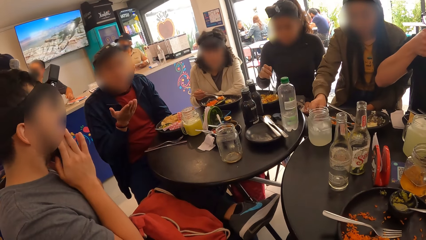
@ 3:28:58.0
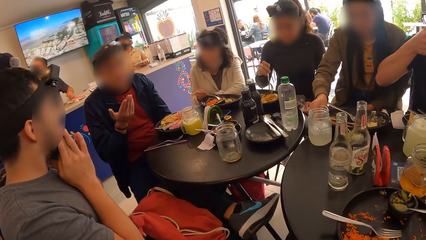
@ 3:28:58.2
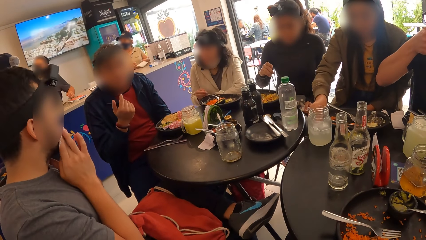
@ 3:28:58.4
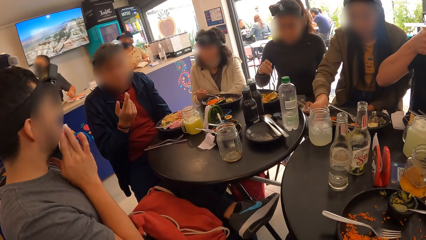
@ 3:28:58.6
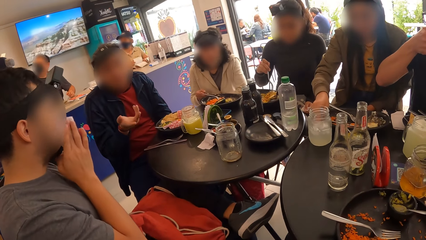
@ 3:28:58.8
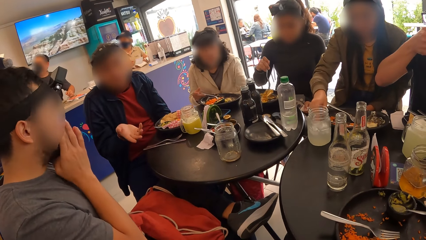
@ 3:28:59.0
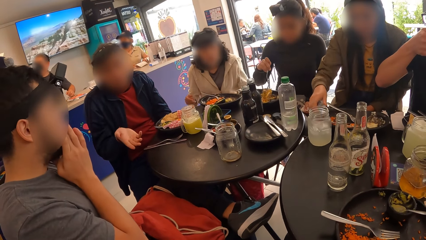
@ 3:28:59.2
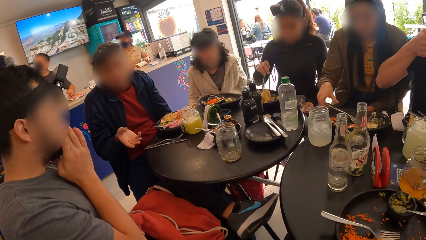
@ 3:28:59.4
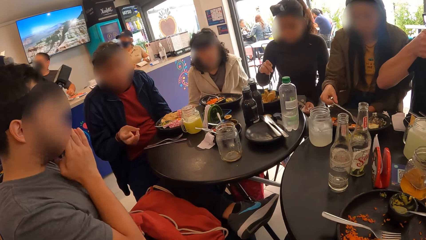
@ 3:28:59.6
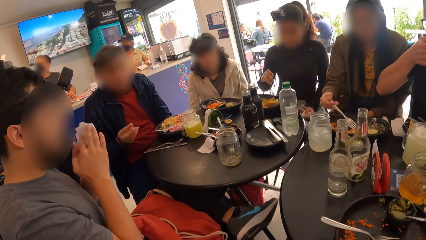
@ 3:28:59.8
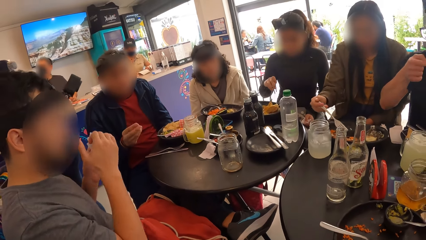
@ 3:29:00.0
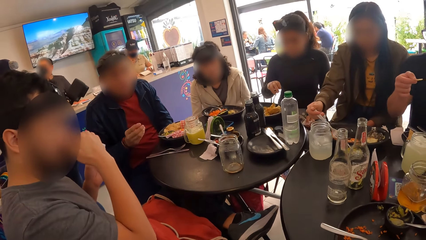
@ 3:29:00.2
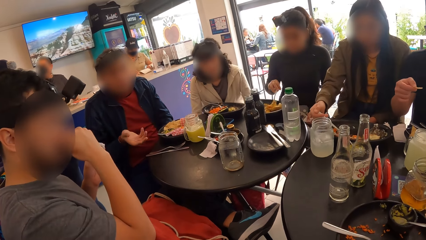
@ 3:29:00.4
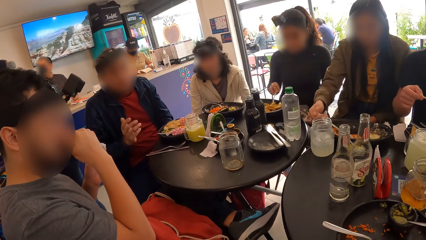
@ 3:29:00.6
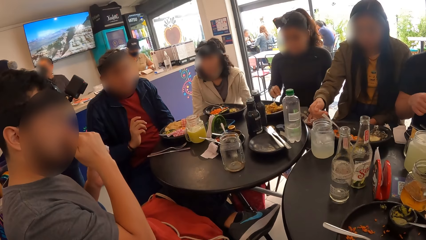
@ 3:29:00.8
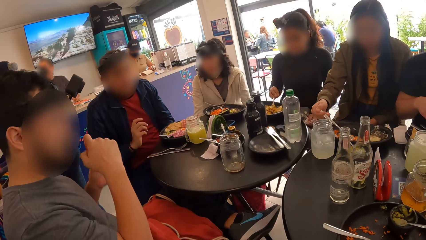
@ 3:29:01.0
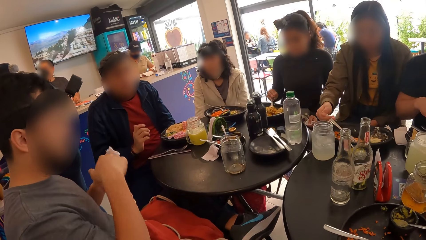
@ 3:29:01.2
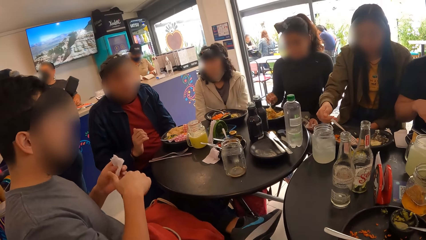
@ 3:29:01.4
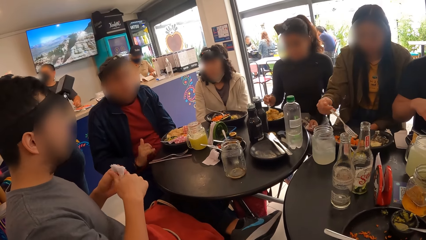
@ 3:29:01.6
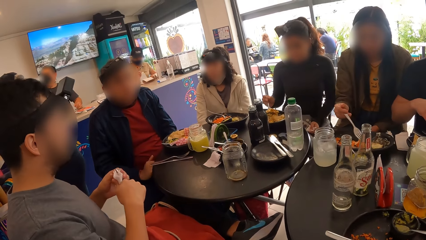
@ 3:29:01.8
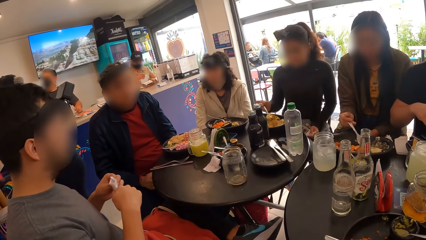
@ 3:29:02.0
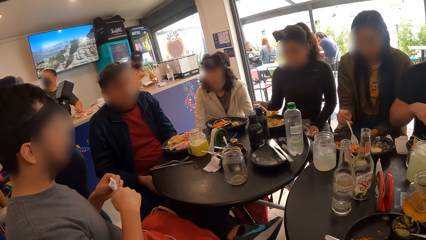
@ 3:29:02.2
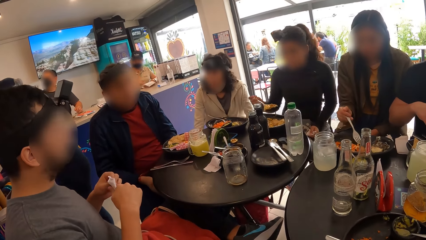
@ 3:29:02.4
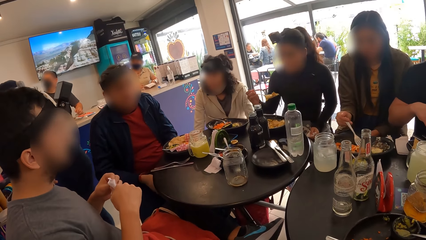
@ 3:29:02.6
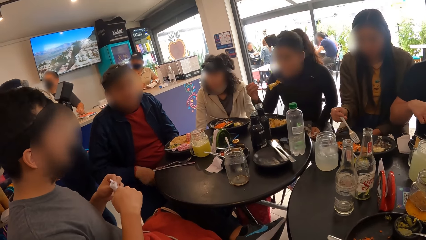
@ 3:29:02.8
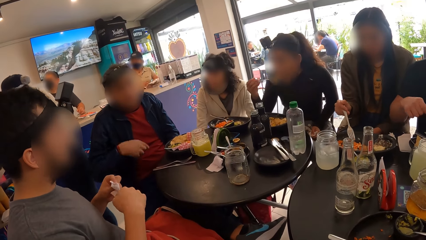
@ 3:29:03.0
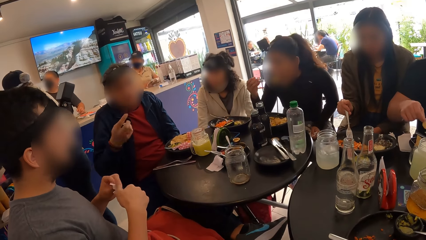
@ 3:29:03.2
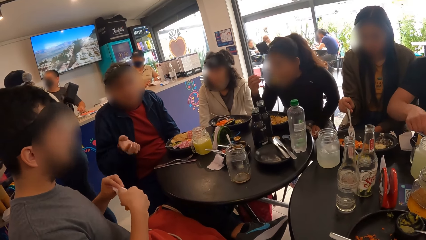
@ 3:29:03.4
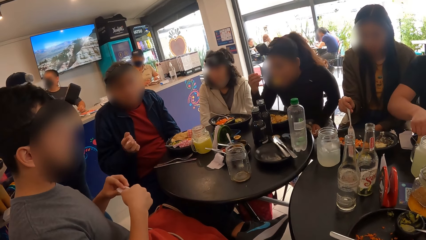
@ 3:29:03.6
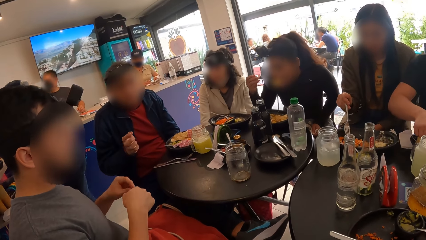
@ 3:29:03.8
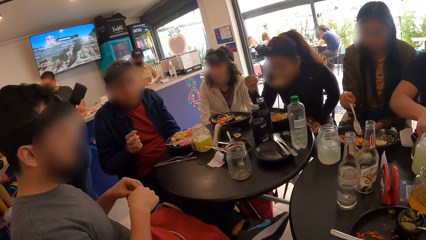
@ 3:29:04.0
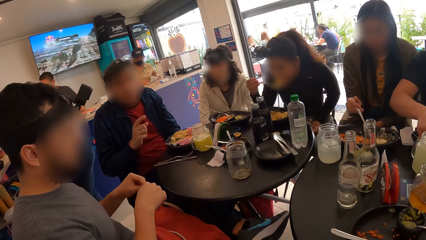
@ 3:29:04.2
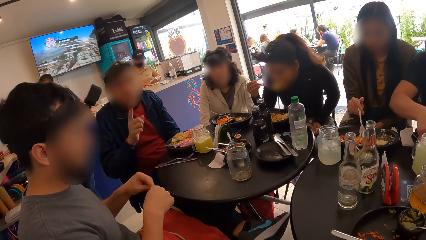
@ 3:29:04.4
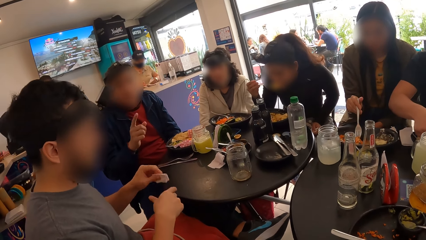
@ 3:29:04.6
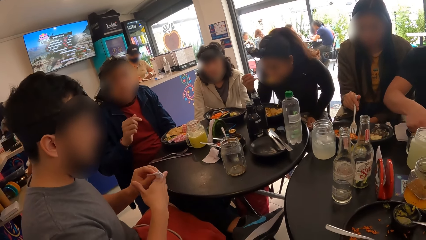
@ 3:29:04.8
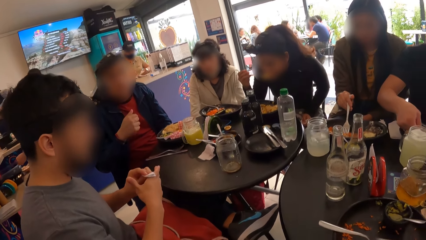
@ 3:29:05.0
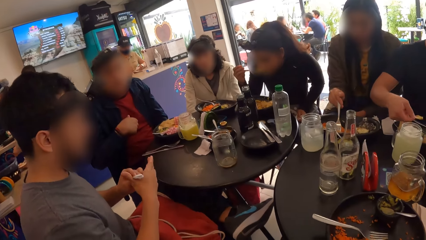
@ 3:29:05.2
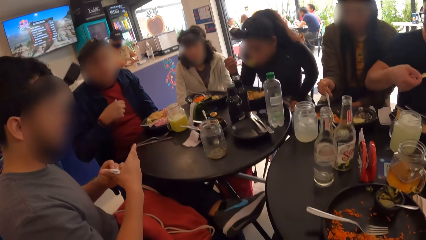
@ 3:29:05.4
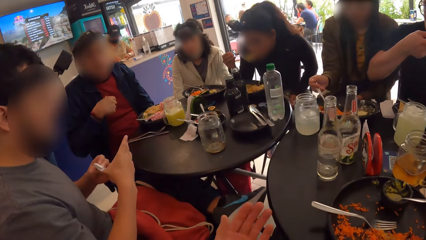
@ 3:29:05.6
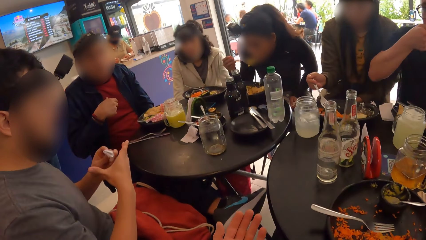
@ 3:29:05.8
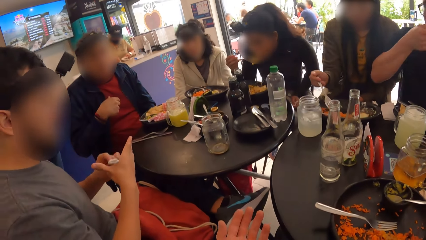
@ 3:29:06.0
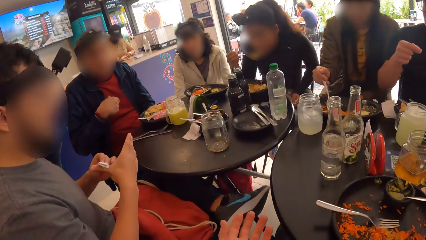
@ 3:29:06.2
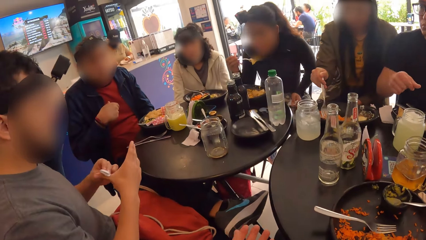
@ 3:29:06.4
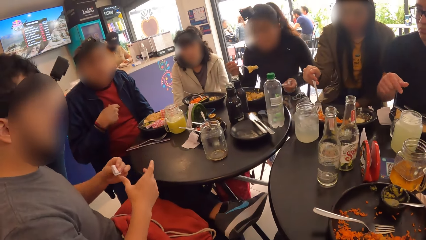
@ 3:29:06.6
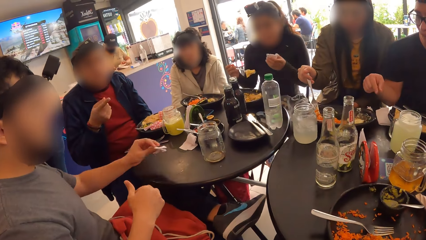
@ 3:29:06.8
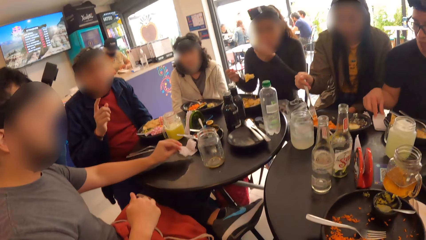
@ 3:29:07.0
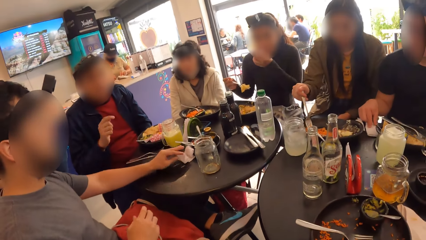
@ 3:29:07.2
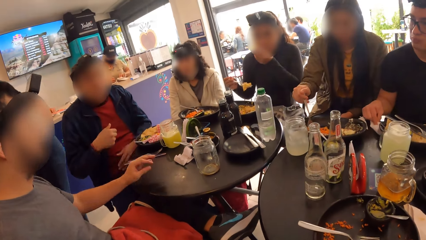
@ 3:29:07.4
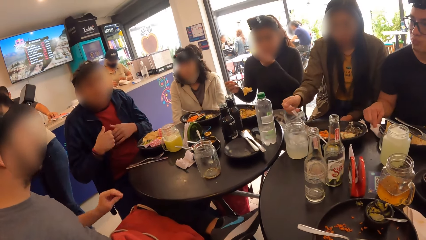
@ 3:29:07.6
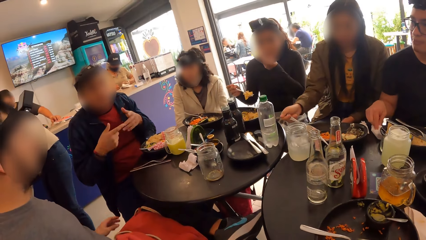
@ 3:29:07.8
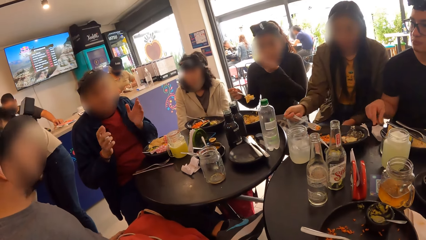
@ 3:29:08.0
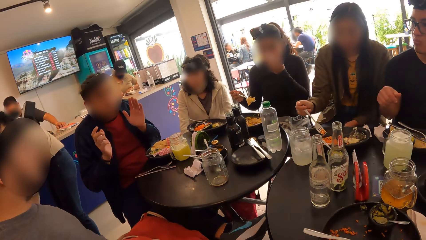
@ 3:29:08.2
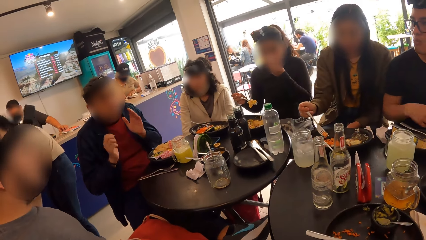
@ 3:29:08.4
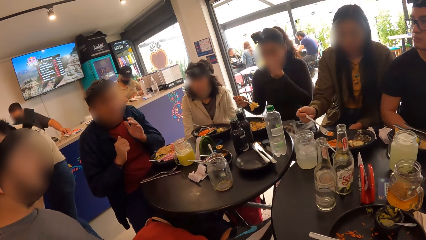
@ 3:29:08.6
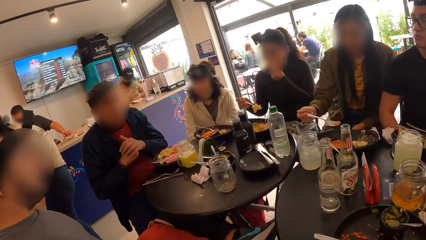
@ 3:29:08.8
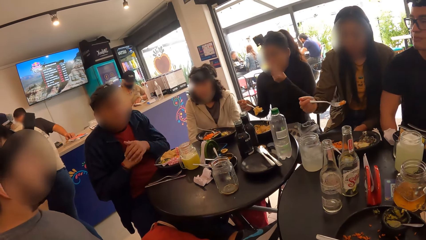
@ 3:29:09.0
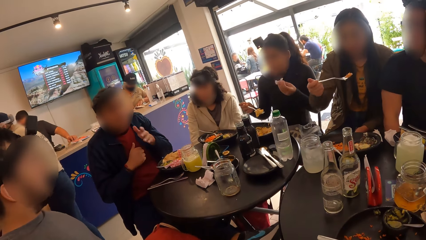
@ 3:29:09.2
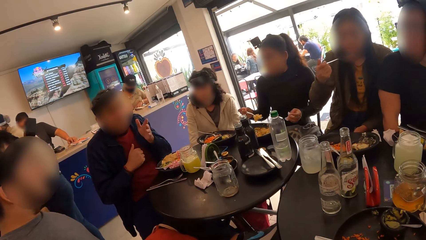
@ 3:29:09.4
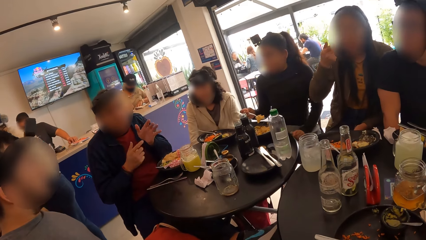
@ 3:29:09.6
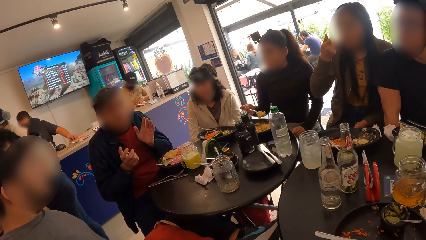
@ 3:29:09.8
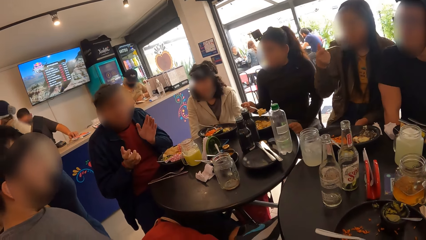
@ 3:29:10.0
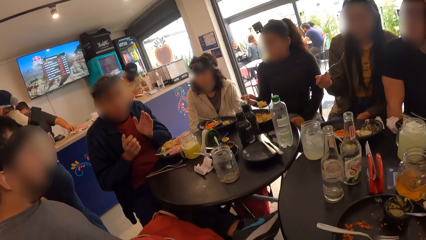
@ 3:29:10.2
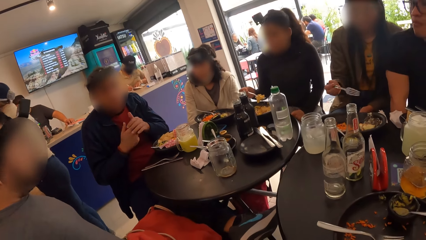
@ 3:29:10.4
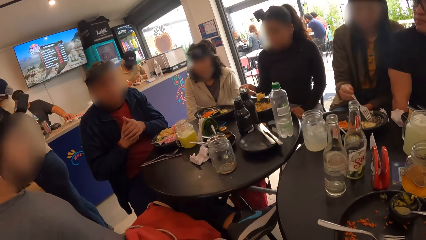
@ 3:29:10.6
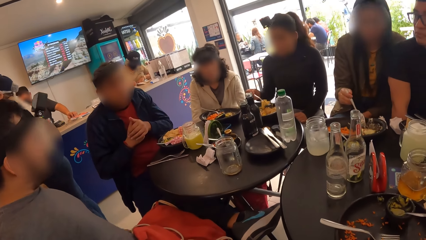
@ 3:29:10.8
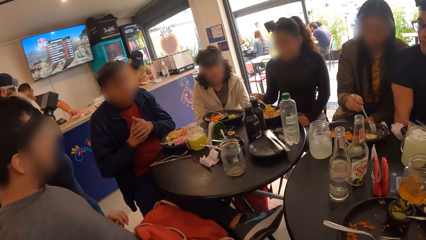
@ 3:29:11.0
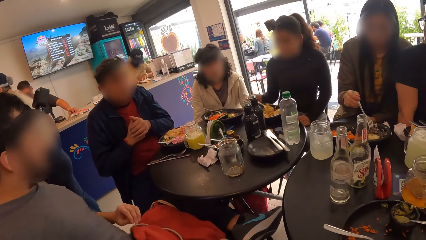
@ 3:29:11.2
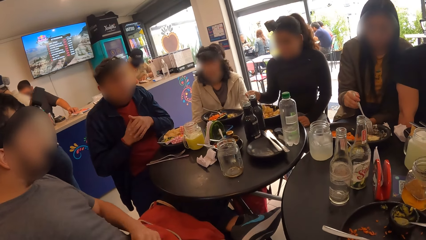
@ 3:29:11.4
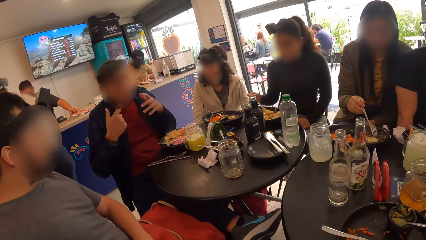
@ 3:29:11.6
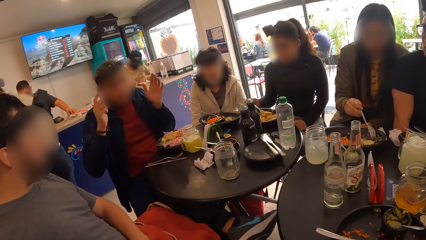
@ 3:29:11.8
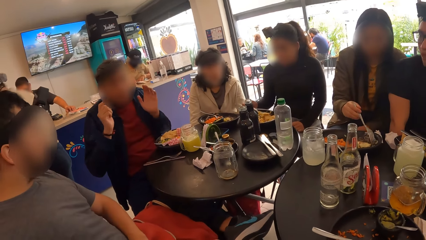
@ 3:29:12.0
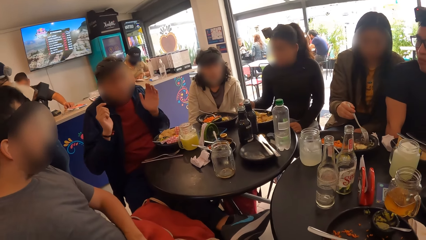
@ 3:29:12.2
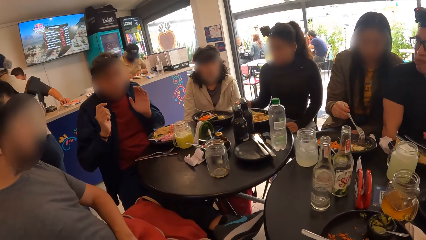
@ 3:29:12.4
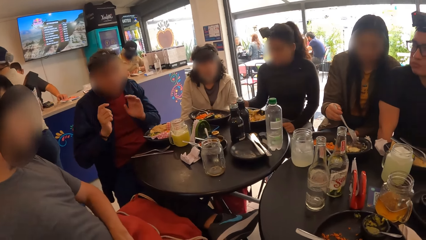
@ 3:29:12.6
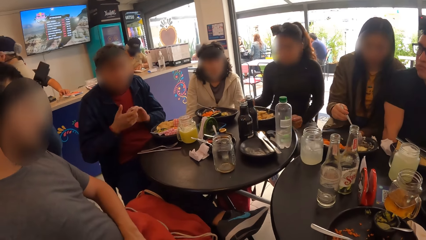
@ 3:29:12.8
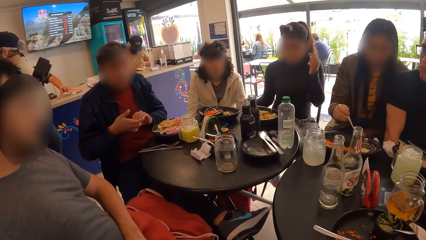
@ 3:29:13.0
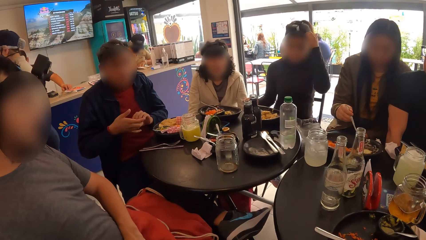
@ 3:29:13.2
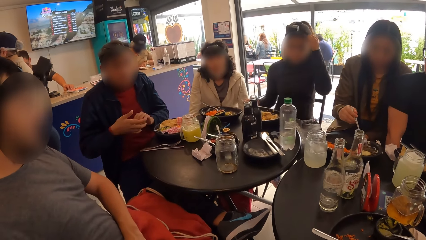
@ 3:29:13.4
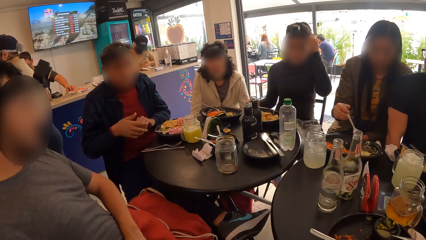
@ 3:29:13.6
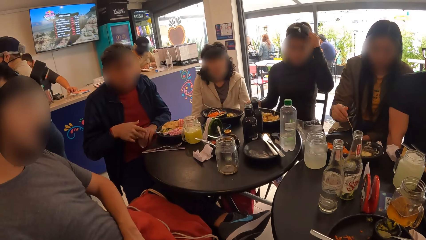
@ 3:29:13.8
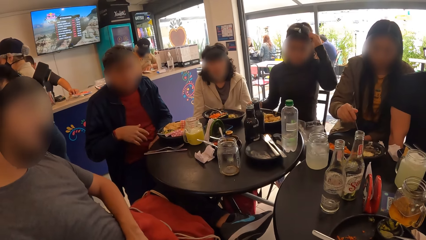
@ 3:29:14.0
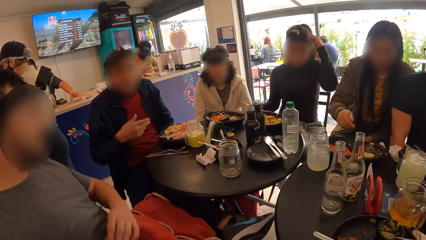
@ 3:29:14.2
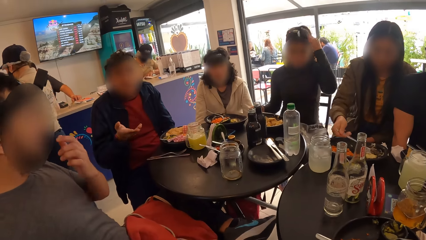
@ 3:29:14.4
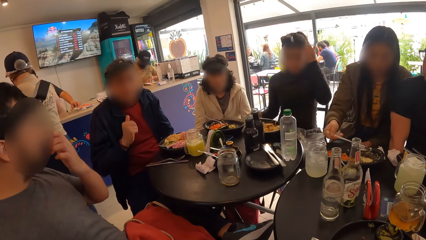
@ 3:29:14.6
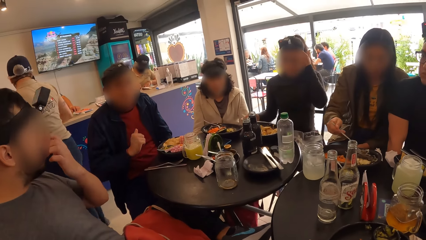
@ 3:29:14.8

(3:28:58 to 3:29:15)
A man drops the serviette paper on the table with his left hand.
